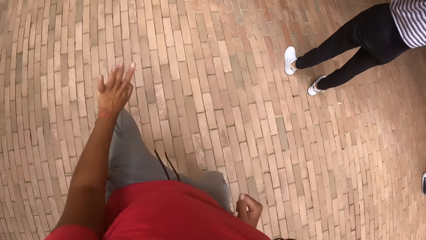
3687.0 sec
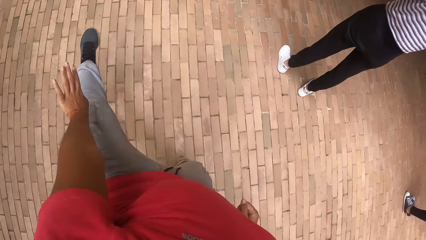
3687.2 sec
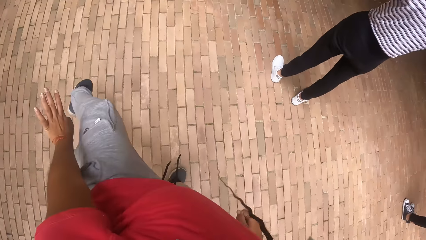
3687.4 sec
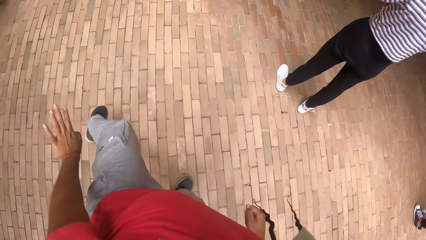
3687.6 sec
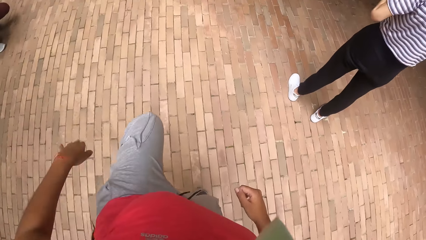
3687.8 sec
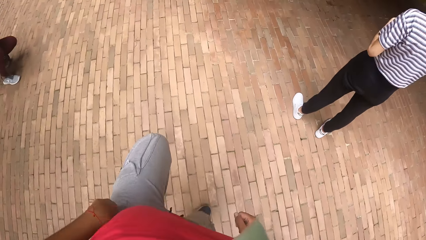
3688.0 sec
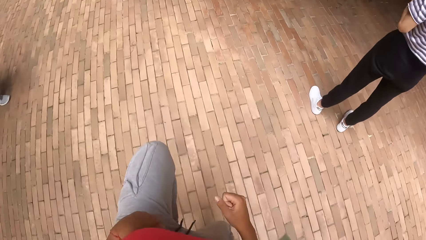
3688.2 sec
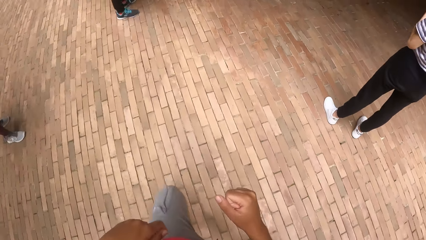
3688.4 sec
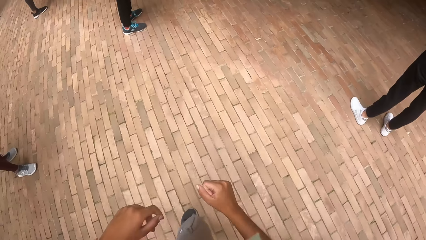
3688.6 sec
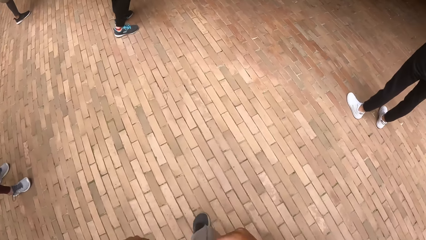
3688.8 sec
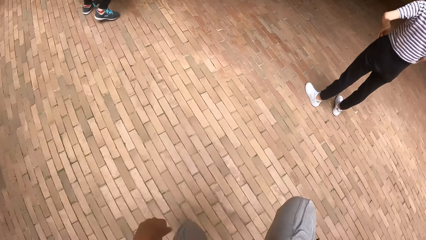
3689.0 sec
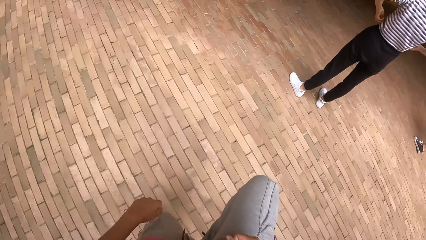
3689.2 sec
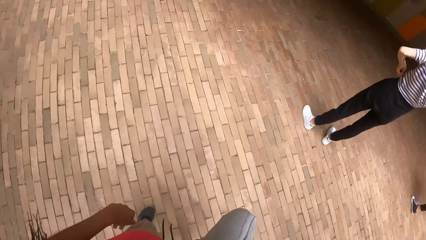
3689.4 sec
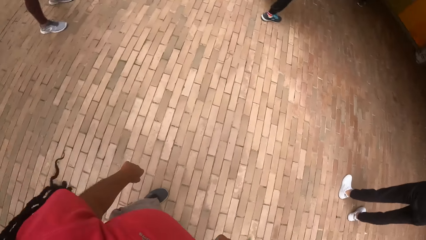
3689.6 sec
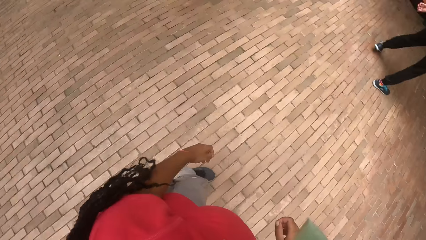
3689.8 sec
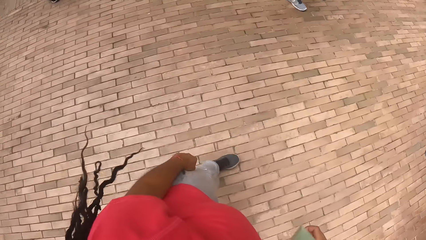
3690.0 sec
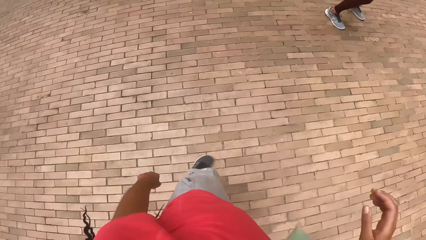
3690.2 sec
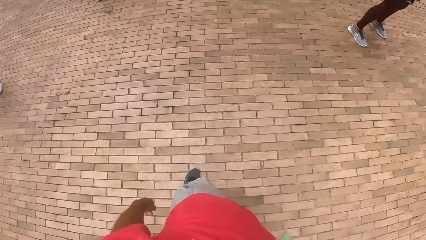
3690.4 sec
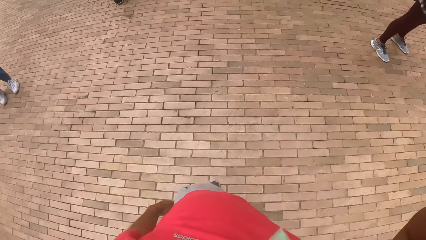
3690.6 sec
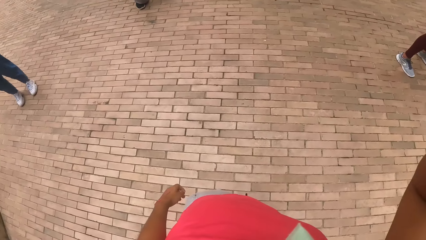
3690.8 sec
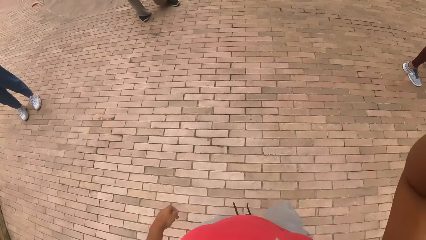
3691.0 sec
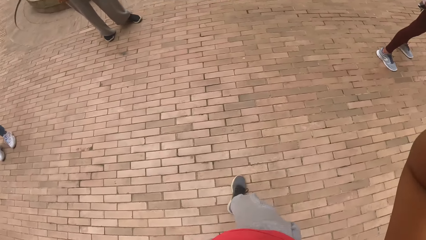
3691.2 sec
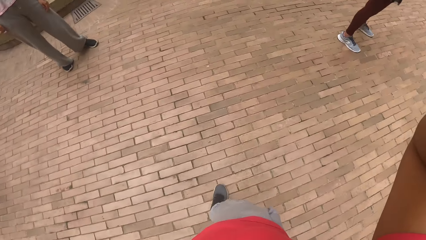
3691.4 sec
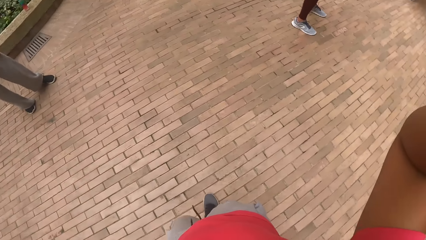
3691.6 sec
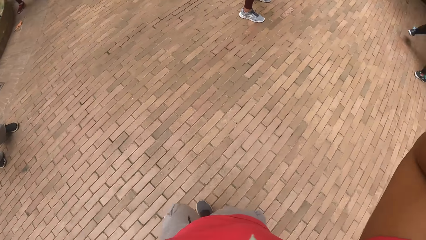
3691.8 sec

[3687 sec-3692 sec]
The camera wearer jumps.

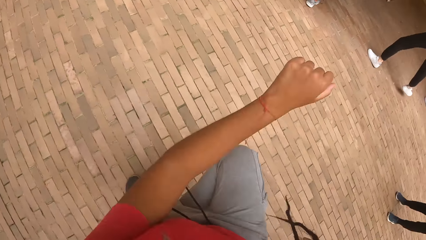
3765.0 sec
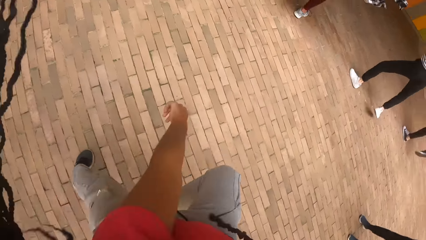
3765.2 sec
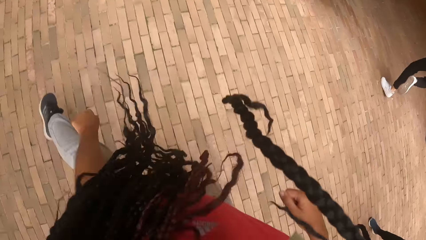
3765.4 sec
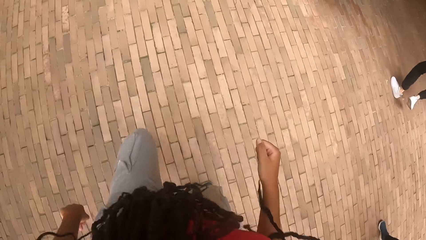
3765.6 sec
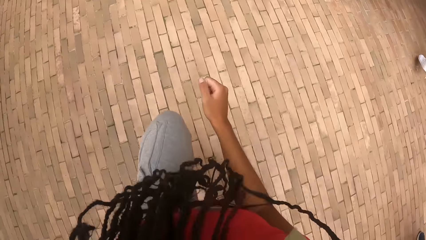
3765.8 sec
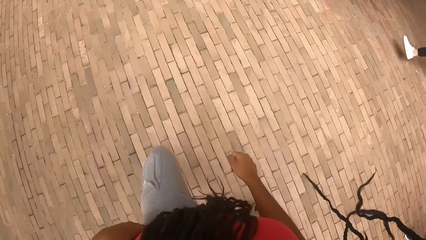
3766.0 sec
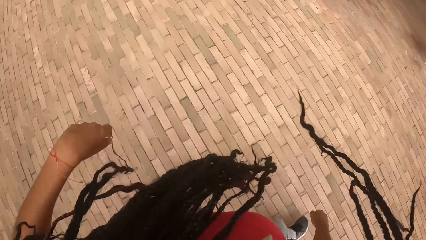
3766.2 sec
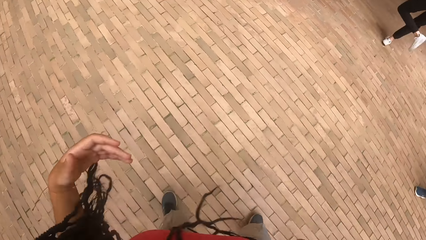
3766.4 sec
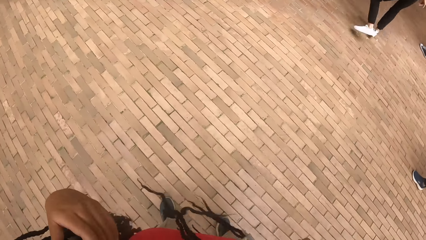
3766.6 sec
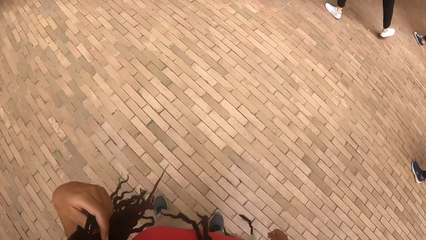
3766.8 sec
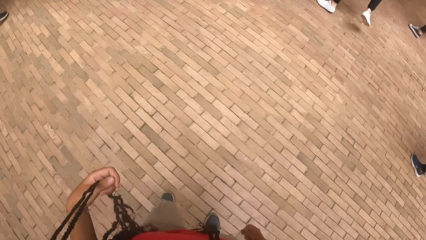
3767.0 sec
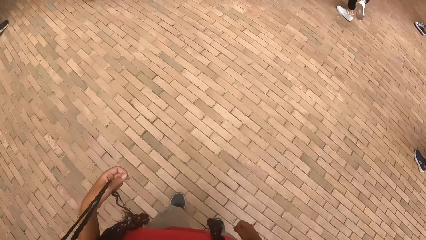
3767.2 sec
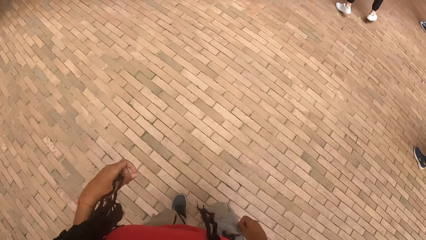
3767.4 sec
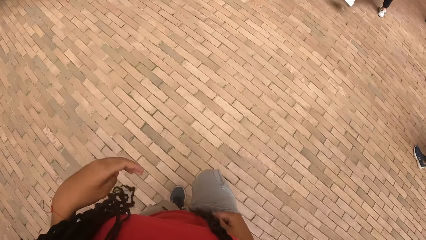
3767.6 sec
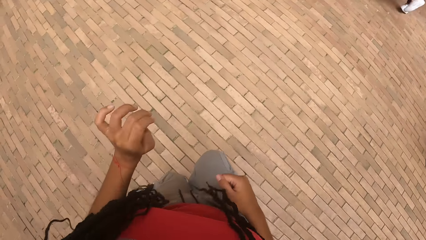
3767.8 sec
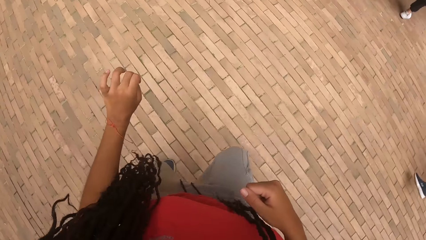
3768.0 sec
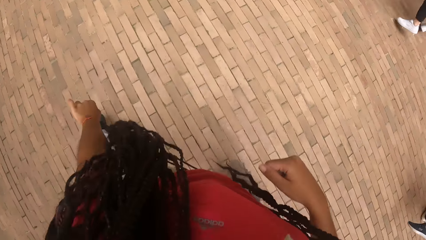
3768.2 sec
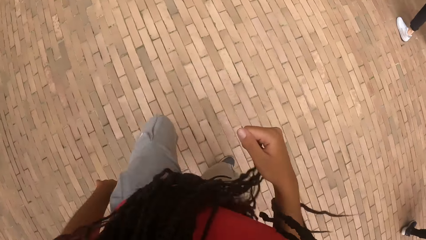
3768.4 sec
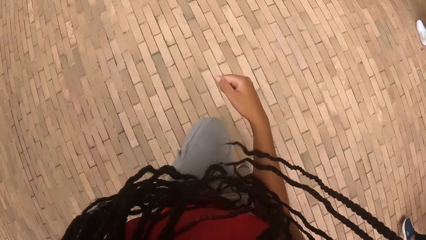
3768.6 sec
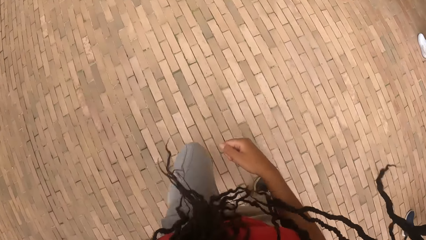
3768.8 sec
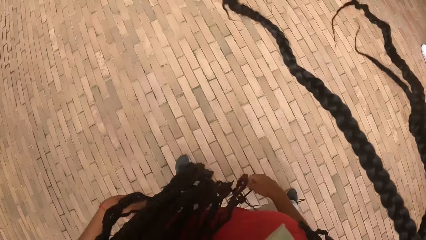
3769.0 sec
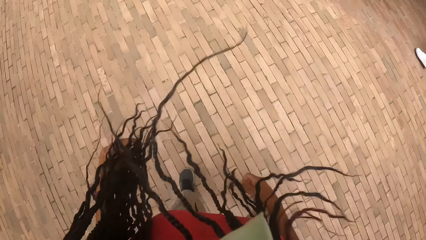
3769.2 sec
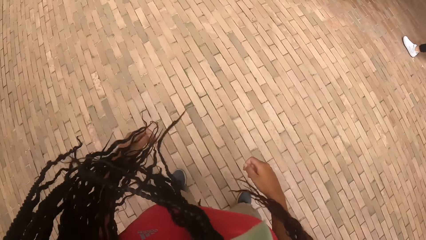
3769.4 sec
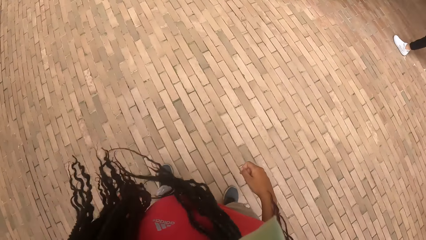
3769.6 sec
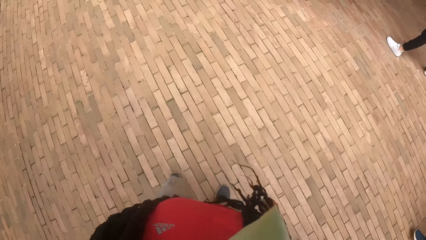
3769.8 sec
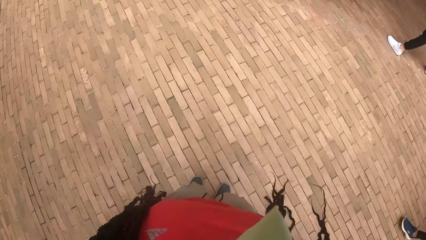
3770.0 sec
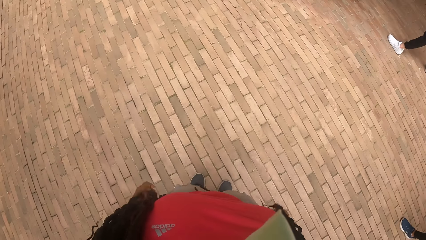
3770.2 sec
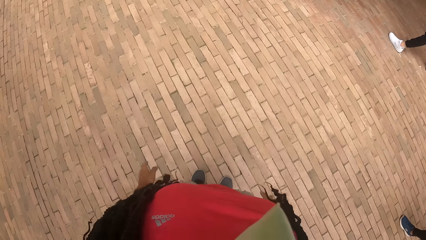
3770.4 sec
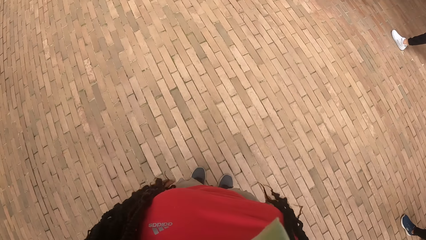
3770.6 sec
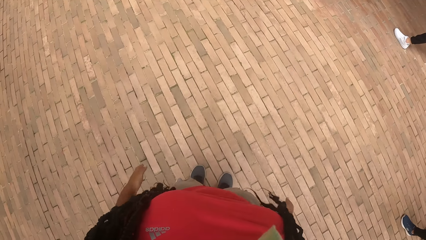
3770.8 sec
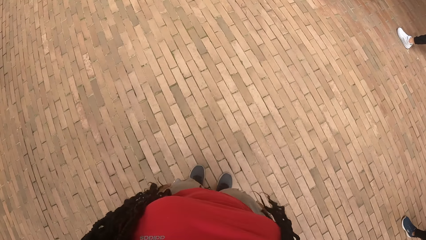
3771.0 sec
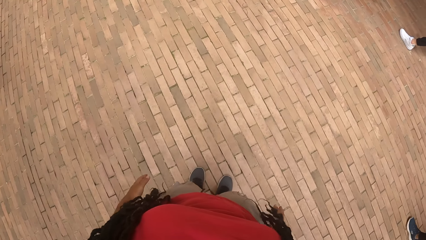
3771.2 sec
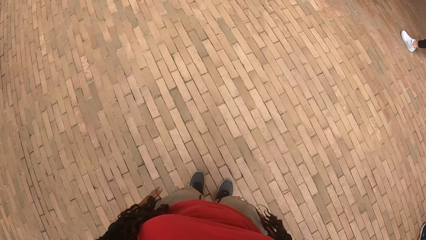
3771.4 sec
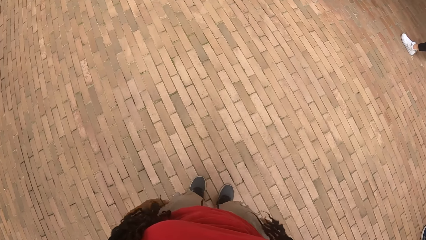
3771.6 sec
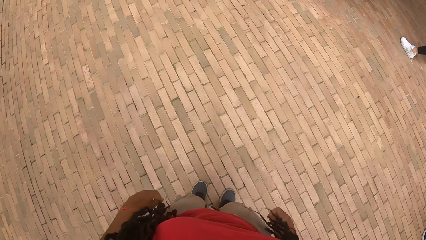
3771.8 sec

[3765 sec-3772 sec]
The camera wearer dances.

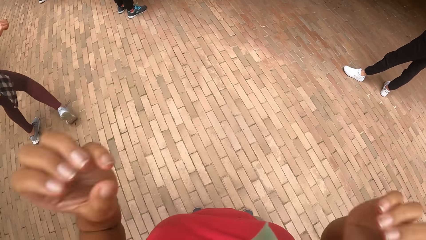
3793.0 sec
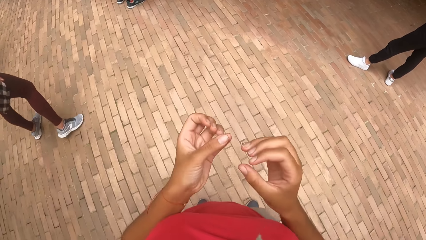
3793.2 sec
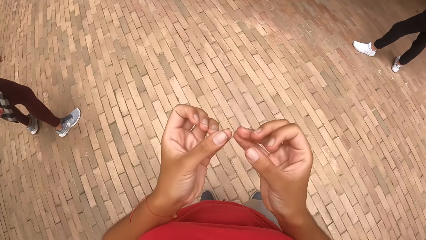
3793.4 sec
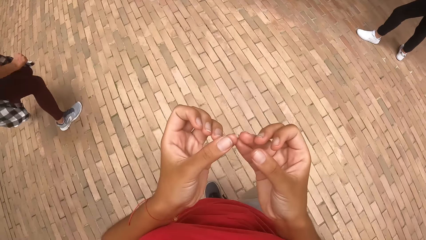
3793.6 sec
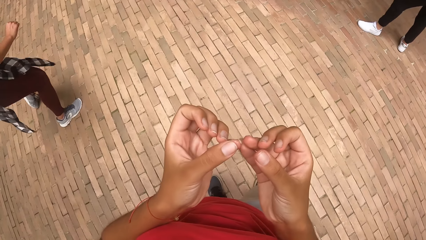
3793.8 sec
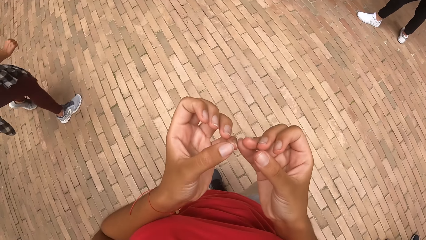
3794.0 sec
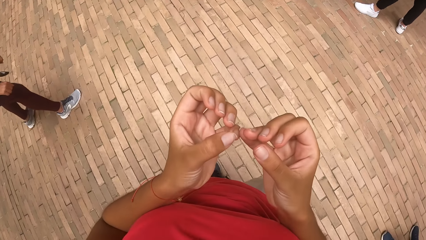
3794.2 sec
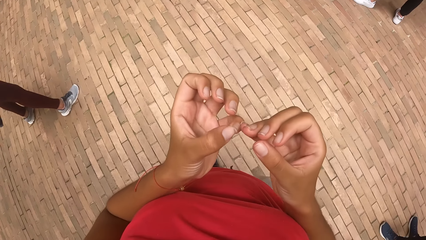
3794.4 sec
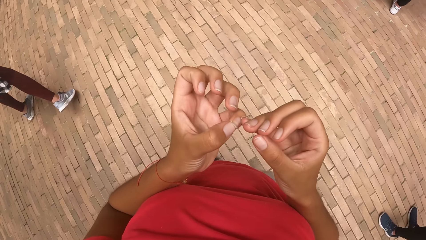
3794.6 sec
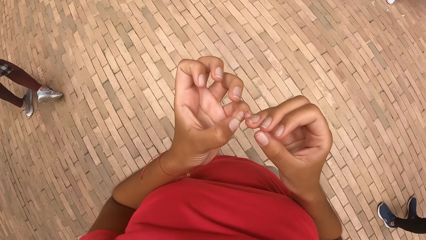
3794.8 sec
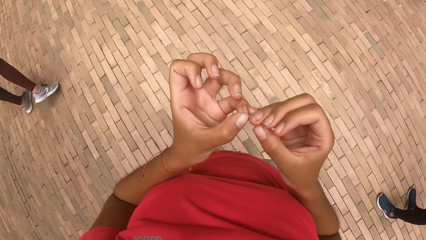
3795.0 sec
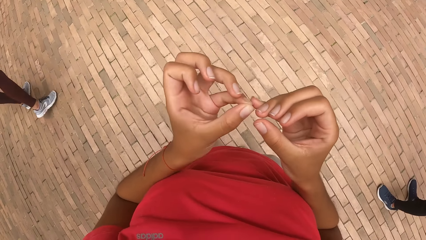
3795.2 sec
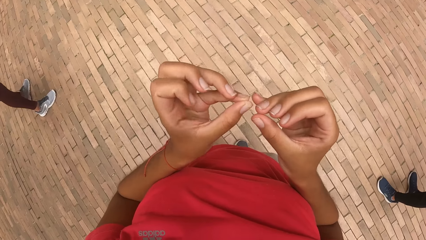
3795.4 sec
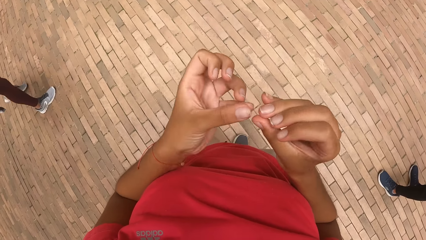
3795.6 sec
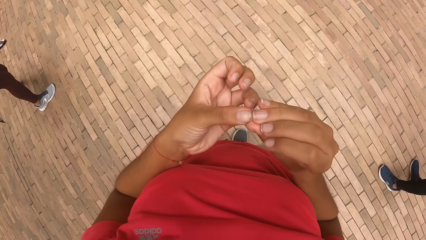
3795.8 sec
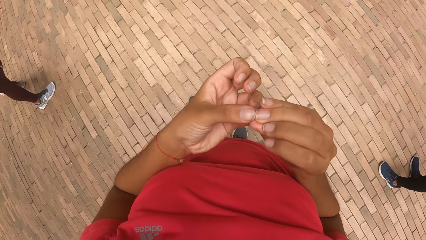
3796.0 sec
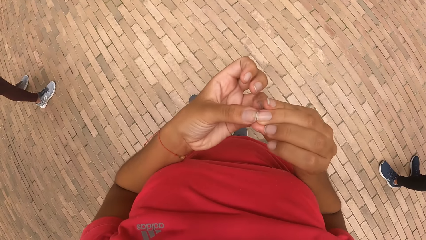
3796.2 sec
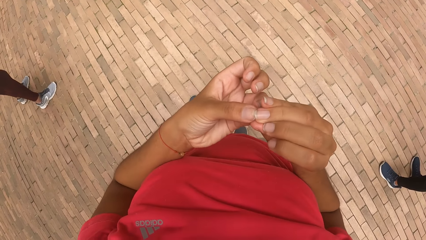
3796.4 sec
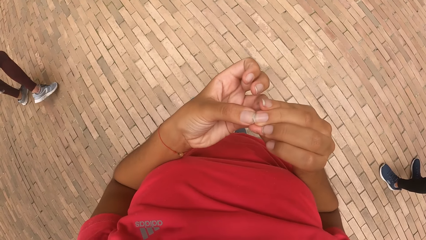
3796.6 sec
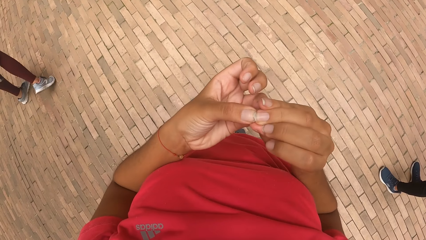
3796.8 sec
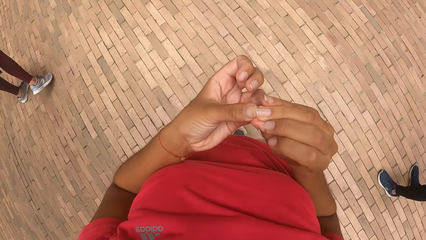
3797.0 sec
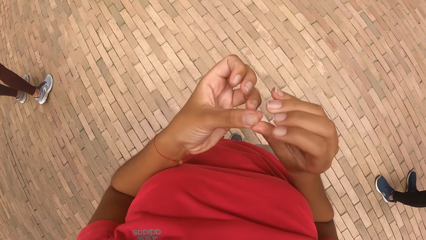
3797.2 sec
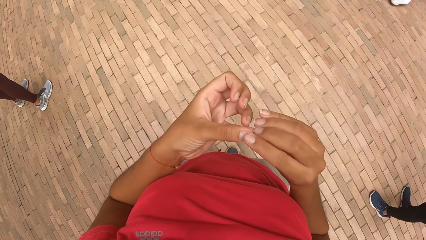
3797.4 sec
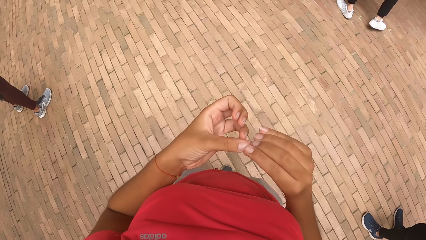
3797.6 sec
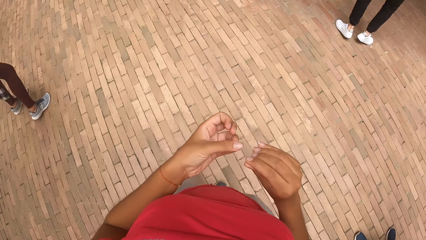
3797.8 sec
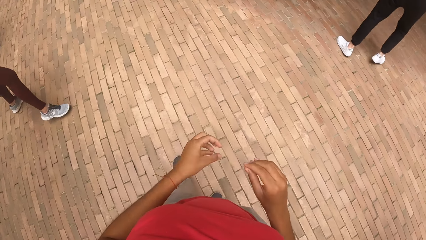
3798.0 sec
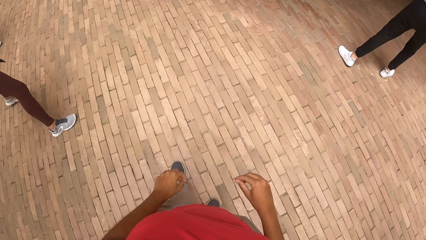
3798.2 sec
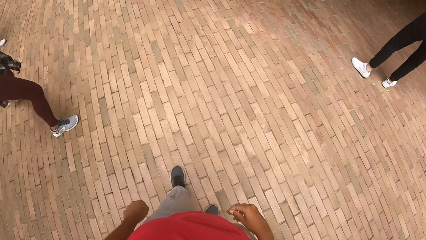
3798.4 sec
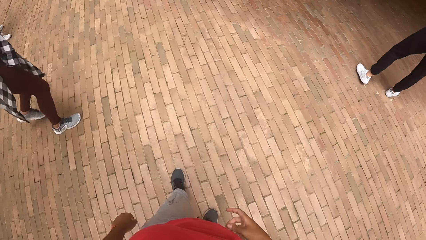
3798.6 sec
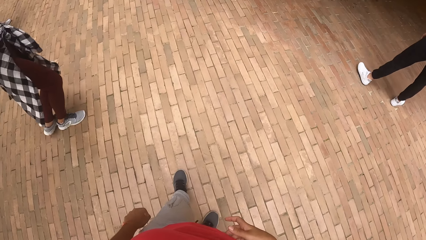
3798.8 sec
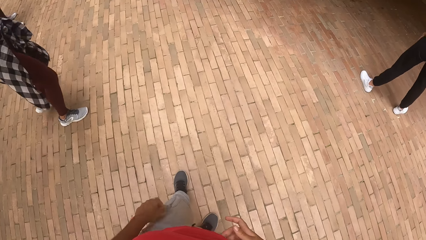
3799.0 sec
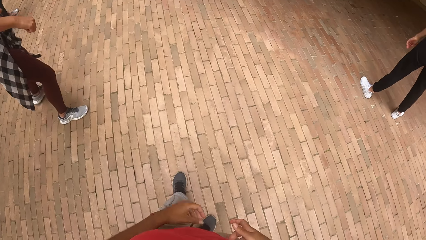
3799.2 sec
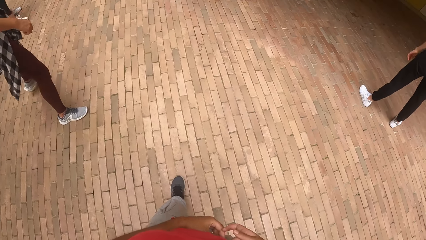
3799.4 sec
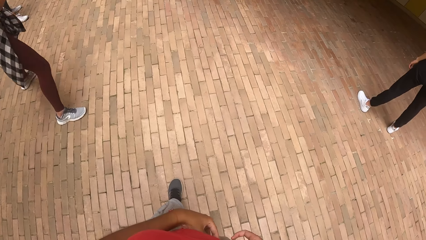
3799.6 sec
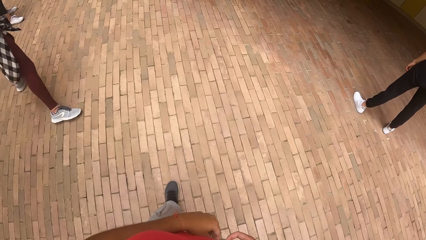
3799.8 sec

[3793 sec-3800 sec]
The camera wearer removes dirt from her nails. She lowers both hands.
